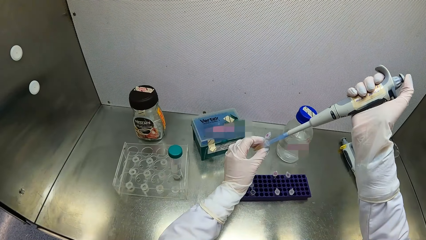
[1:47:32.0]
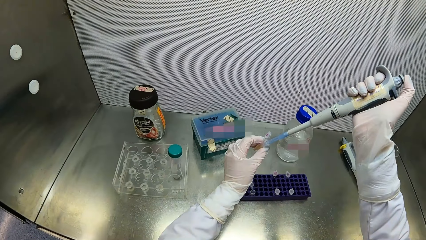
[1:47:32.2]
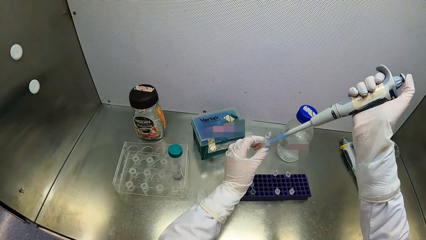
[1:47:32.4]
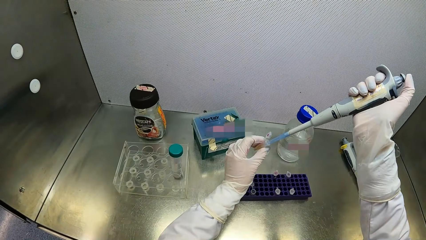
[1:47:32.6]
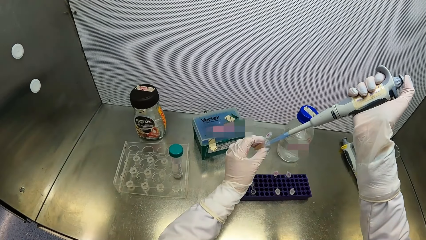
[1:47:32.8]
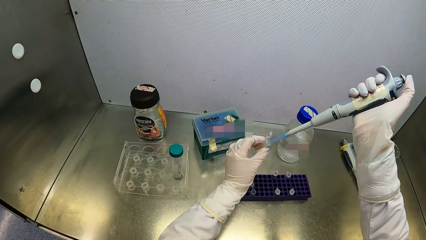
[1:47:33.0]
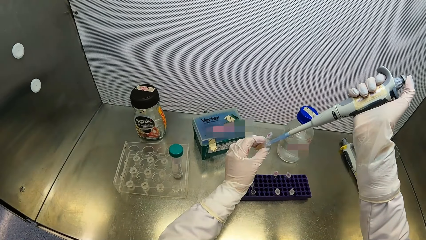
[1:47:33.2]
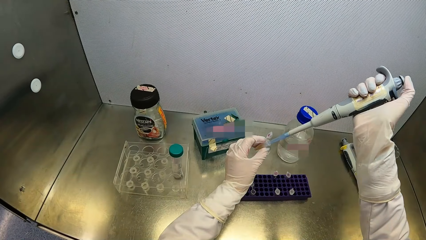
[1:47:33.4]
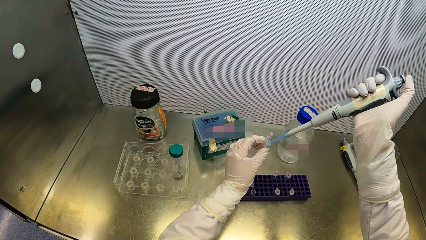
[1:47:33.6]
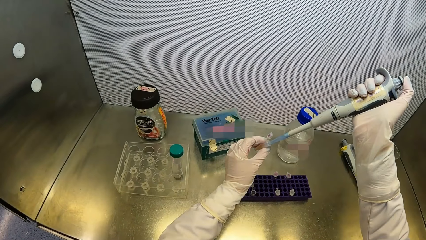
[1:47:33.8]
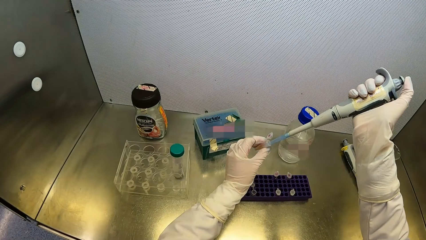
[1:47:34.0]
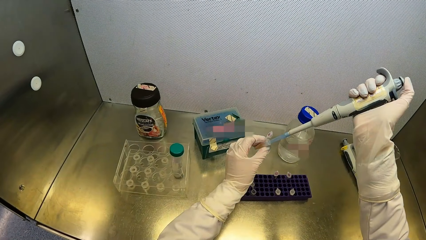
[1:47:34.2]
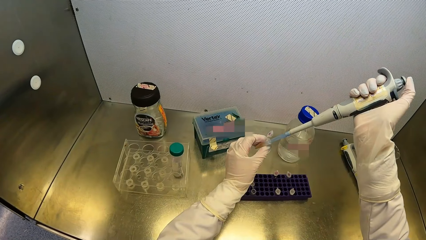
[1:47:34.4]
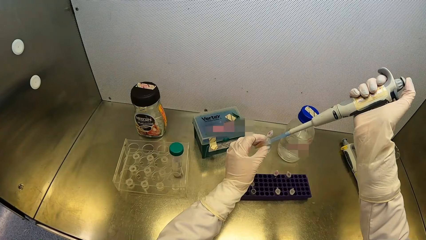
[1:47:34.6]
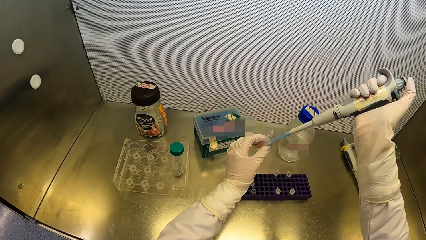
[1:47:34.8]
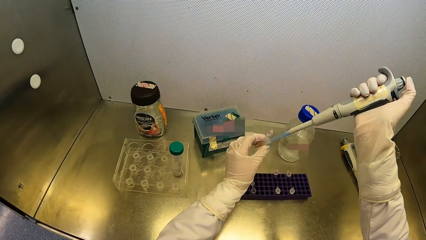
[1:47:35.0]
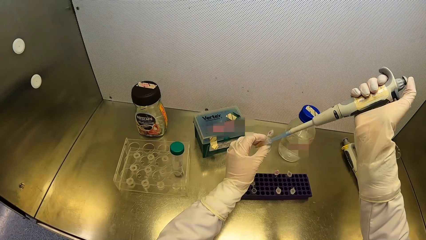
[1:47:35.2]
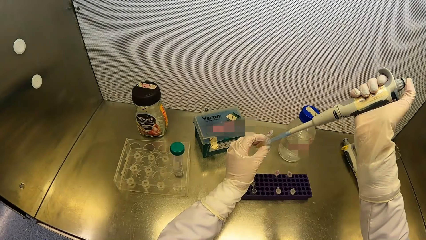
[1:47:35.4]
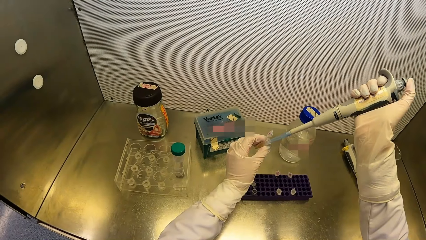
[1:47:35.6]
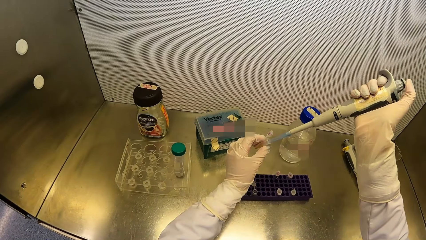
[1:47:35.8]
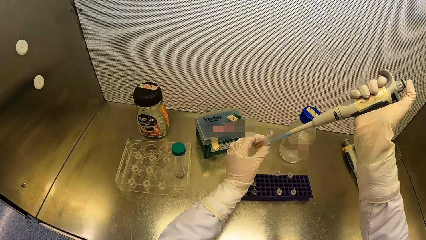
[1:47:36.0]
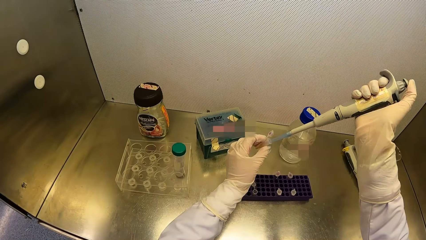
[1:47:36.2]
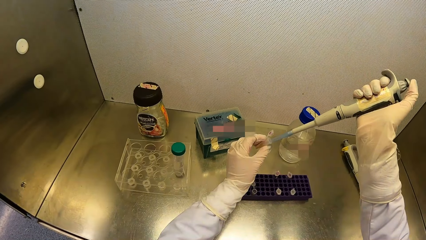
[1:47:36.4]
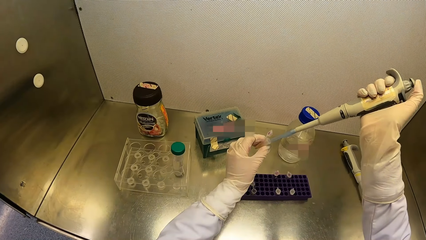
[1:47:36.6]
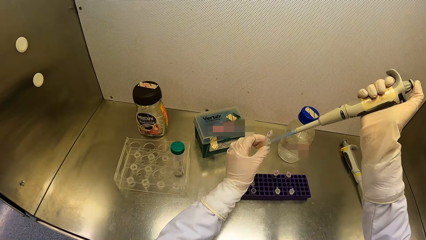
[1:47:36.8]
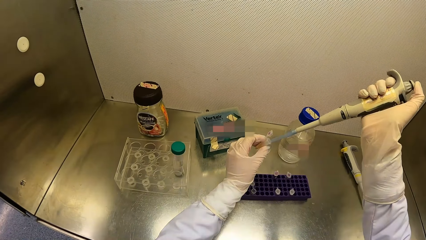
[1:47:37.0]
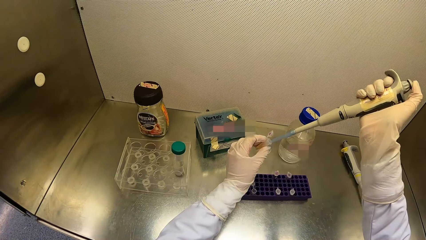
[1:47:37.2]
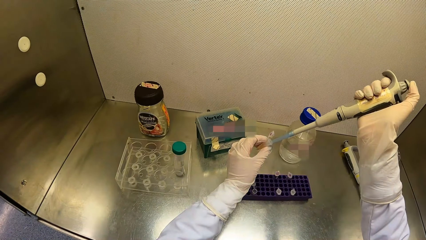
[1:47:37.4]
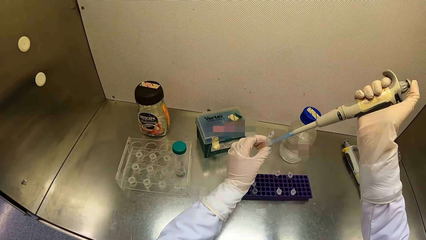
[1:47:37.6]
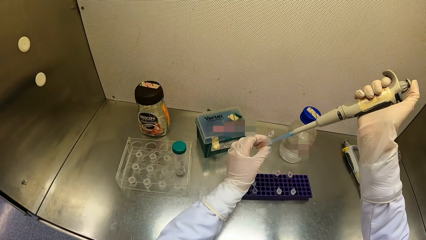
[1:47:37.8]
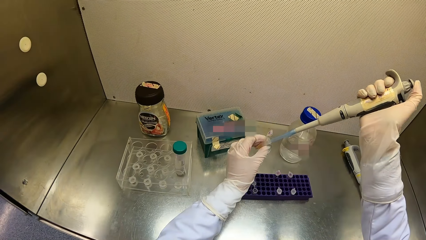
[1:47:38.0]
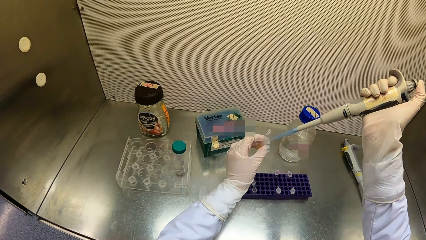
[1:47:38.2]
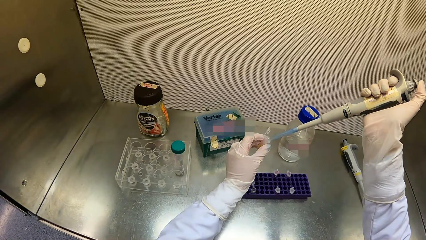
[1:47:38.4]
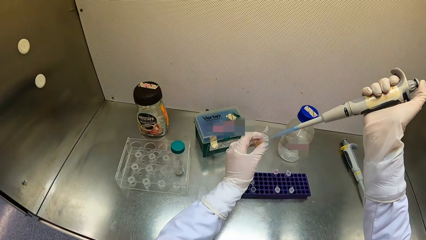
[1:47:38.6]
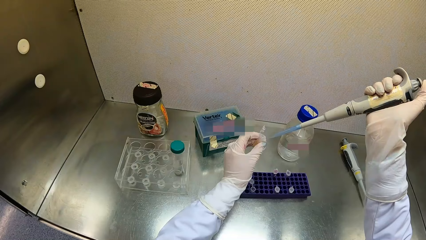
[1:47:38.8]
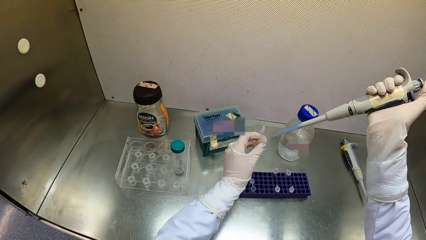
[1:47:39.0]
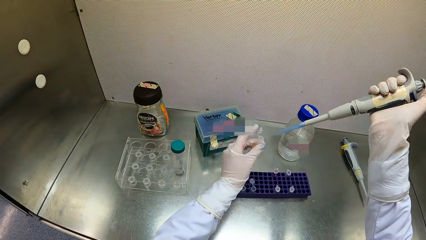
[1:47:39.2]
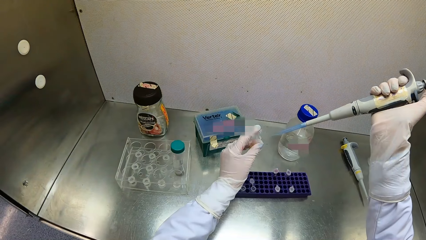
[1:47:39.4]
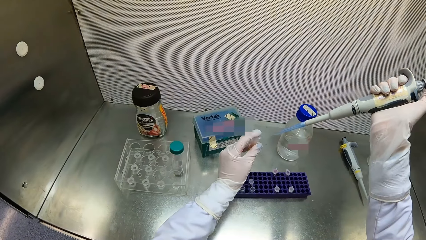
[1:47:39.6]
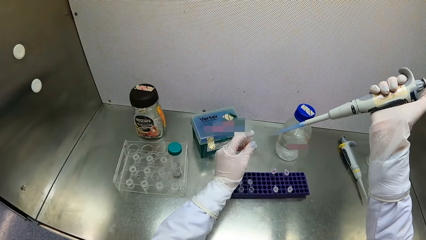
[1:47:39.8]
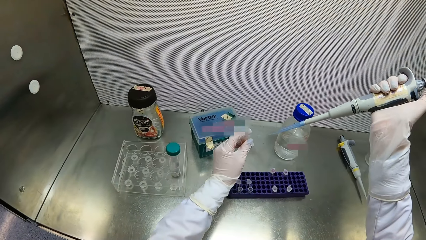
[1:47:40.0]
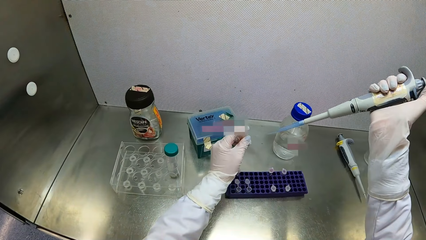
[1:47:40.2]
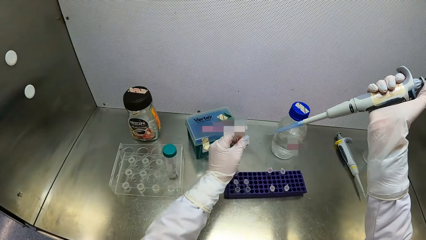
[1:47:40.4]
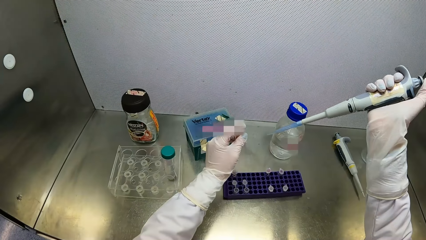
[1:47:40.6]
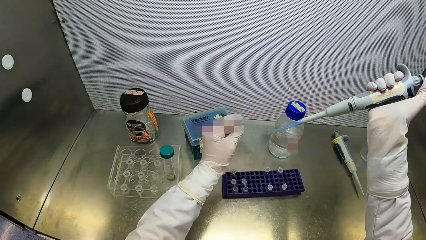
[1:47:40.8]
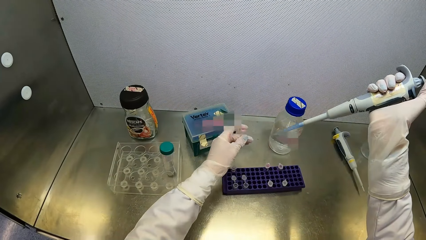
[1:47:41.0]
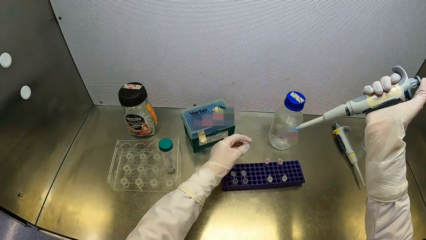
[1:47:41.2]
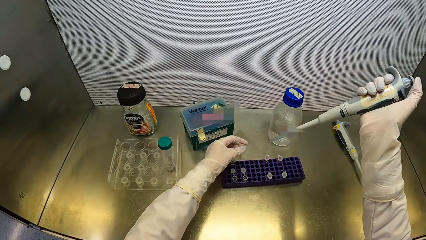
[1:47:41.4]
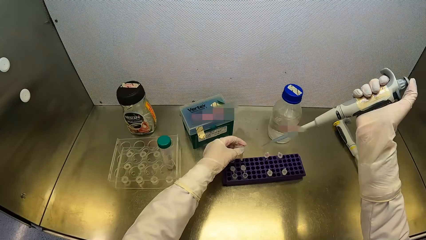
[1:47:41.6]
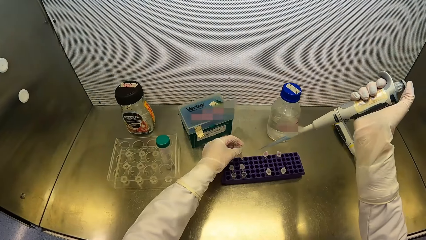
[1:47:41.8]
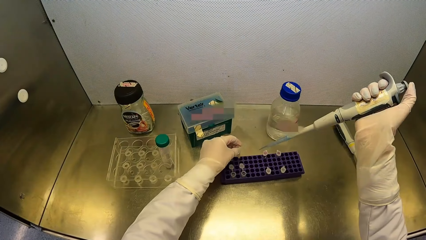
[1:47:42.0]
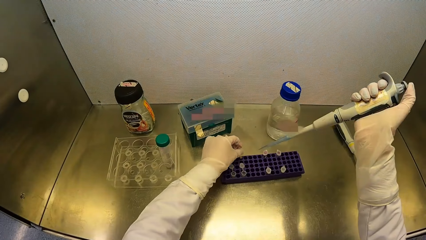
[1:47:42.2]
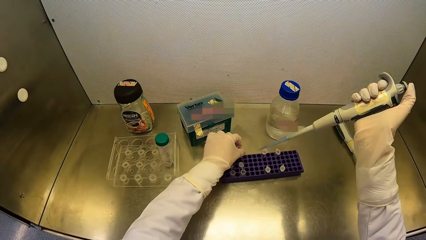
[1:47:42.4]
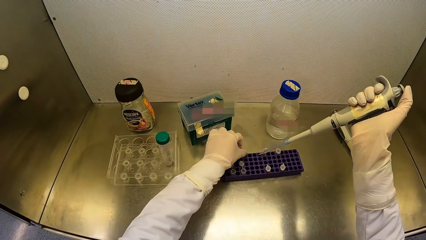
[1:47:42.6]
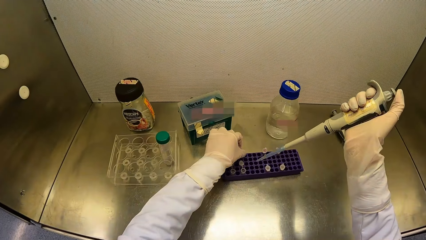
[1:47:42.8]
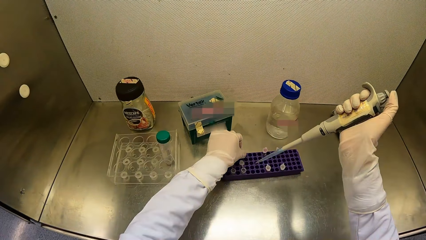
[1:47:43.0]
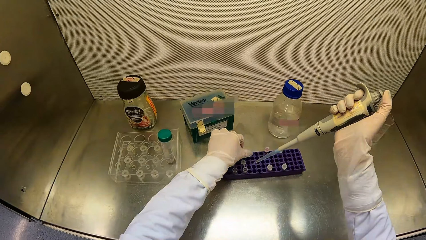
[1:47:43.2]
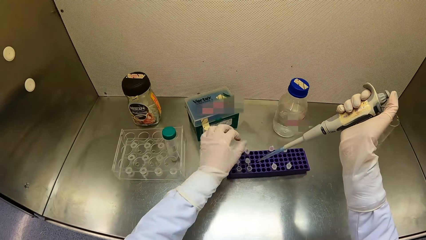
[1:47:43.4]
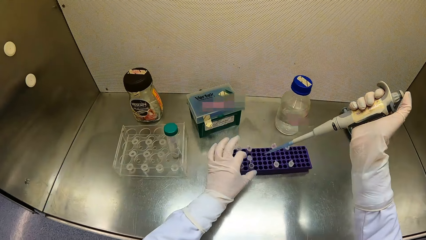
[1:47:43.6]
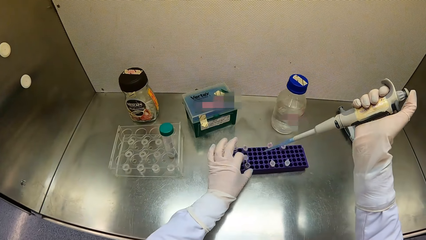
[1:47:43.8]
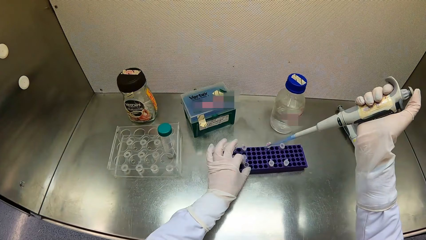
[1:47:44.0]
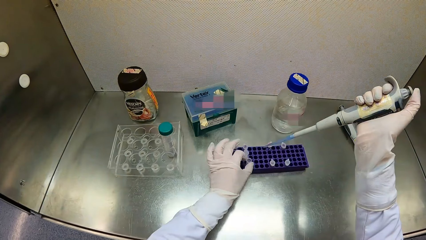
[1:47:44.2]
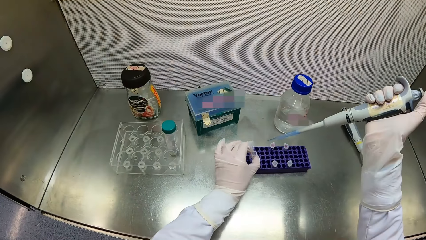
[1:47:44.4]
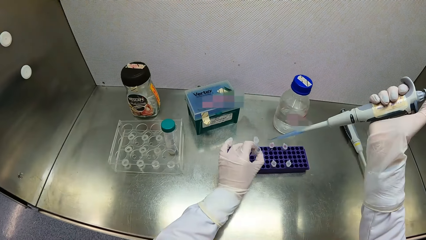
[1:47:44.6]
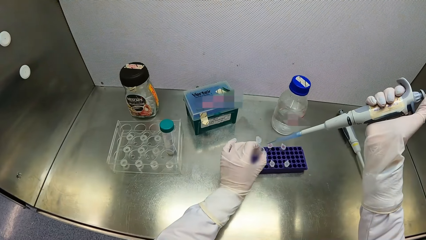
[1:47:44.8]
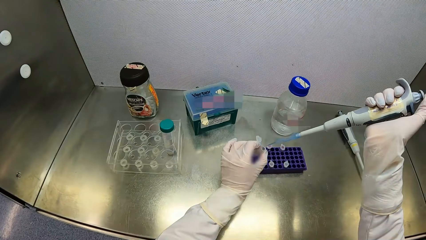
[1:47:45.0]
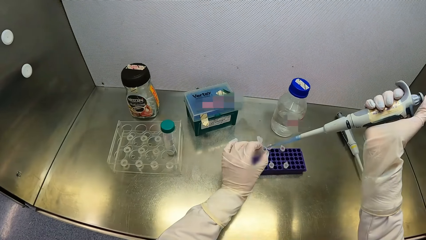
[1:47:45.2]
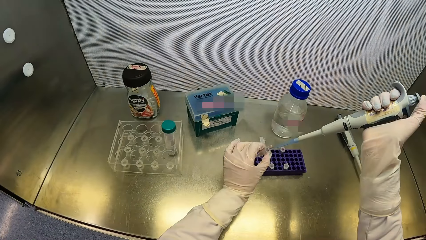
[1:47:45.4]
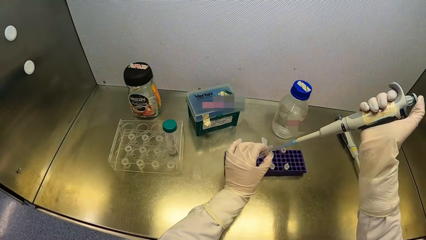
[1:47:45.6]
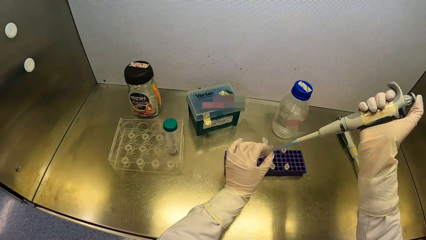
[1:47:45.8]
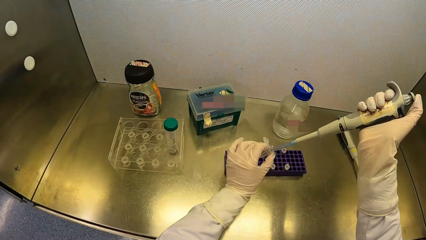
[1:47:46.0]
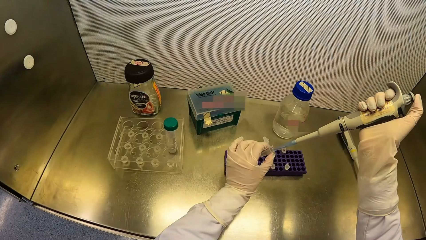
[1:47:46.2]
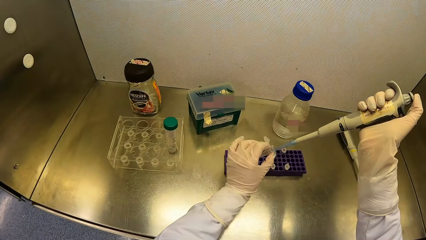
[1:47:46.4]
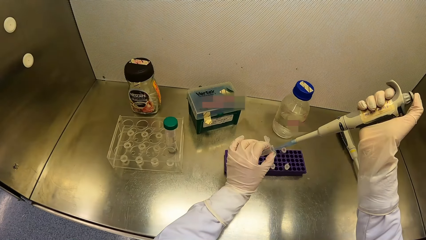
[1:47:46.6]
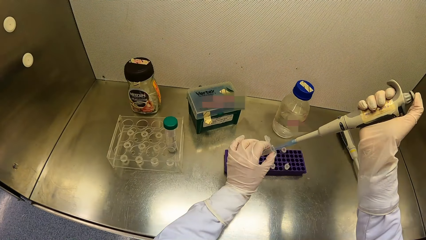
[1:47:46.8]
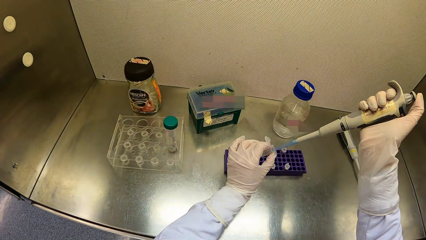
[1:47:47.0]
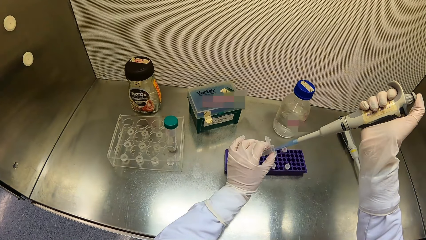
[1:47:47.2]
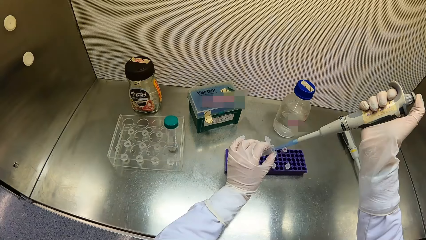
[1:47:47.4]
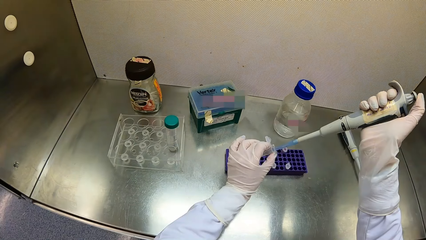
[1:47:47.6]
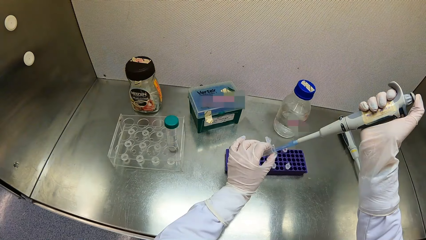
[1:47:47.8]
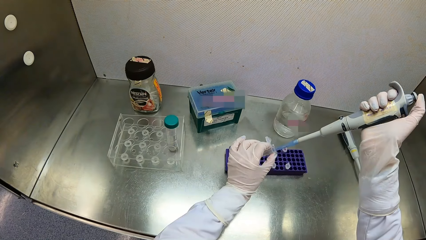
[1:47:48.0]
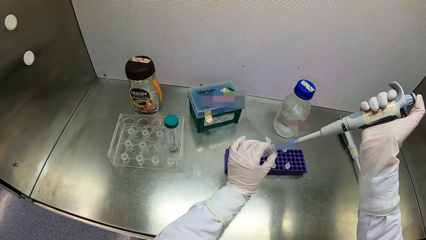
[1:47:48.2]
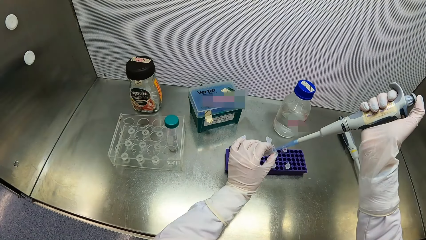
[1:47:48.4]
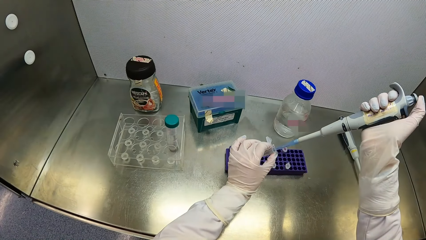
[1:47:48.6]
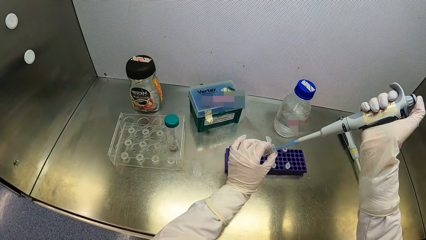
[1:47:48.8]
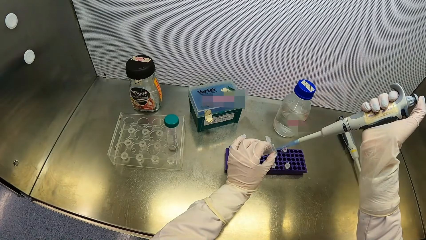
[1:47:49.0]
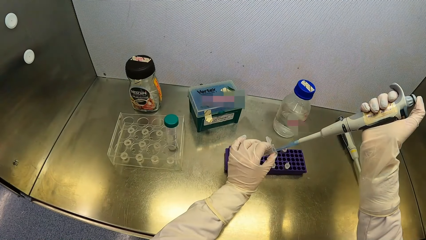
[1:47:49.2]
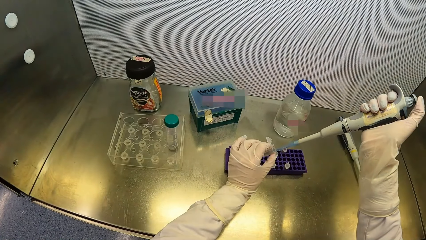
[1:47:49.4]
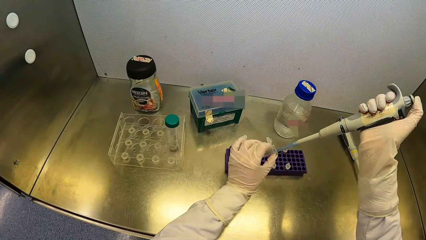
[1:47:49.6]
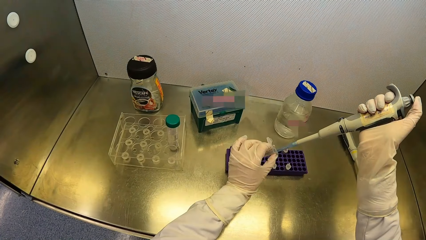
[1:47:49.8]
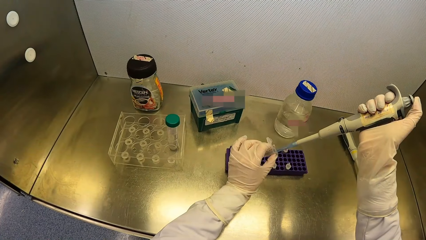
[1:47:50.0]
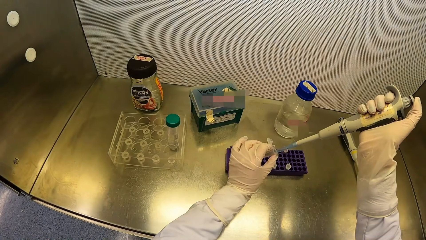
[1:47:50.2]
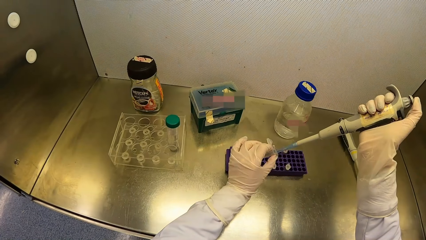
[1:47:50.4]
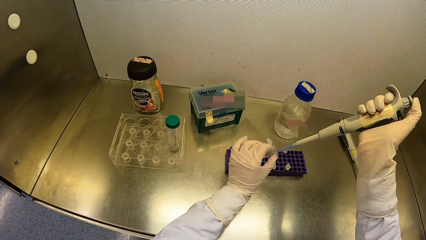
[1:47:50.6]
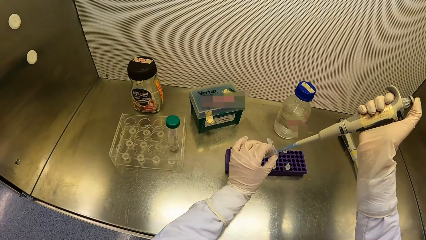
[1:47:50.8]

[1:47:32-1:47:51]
The camera wearer closes the vial in her left hand. She puts the vial in her left hand in the vial tray on the table top of the fume cupboard. She takes the vial from the vial tray on the table top of the fume cupboard with her left hand. She injects the polypropylene chemical in the micropipette in her right hand in the vial in her left hand.
